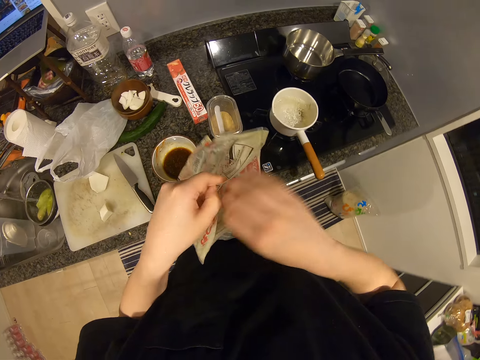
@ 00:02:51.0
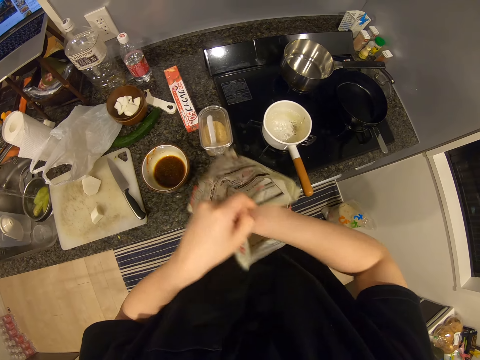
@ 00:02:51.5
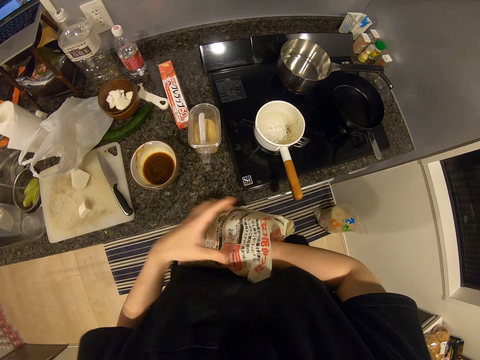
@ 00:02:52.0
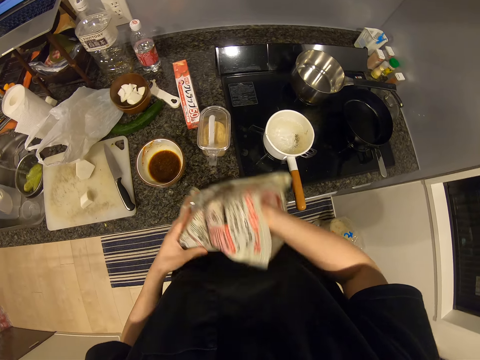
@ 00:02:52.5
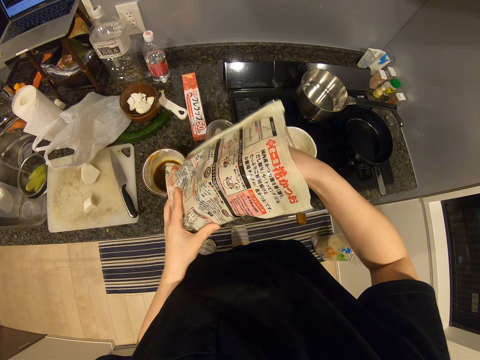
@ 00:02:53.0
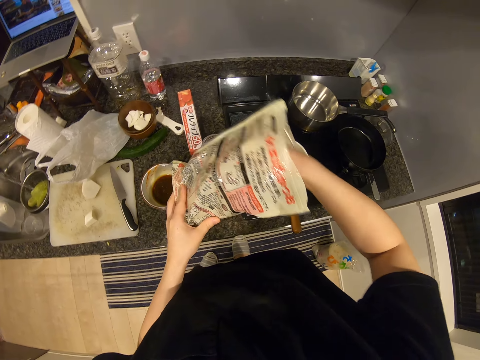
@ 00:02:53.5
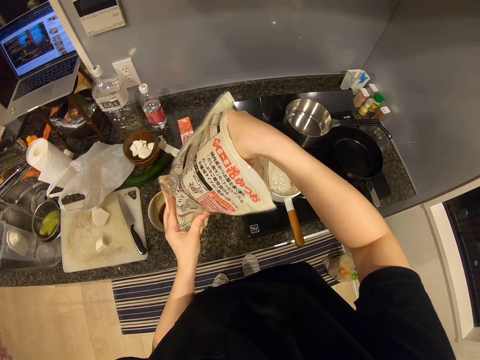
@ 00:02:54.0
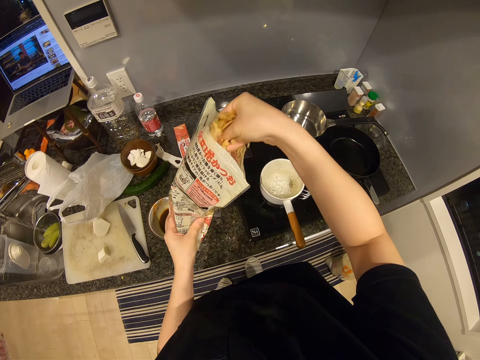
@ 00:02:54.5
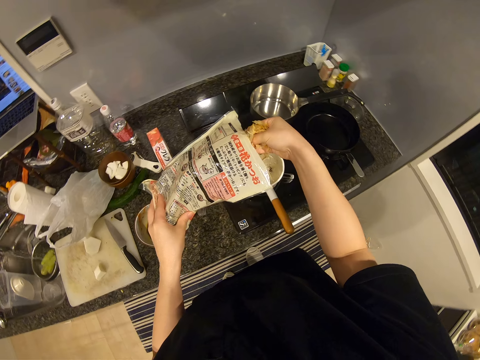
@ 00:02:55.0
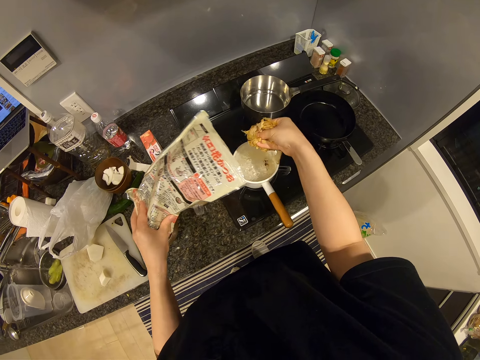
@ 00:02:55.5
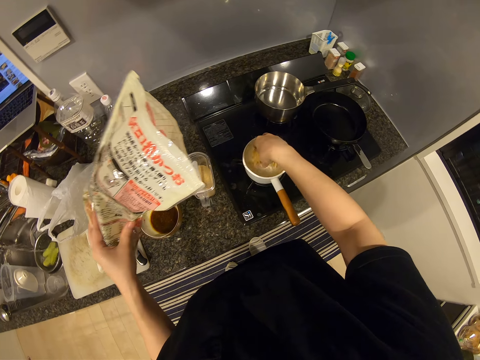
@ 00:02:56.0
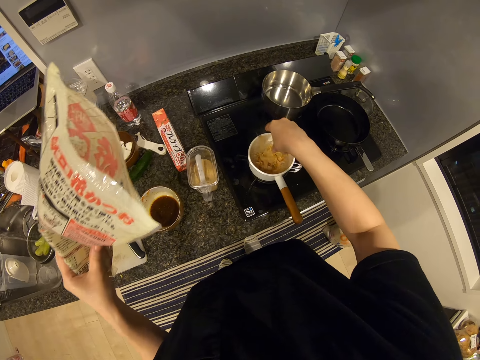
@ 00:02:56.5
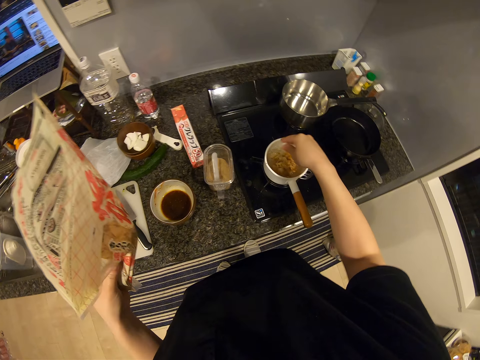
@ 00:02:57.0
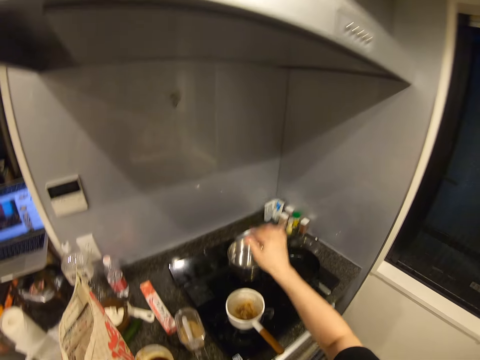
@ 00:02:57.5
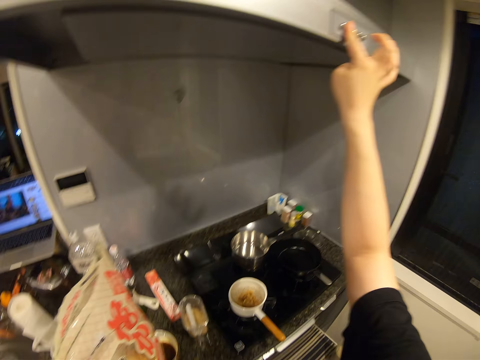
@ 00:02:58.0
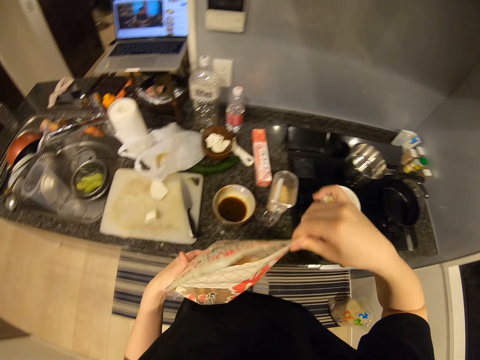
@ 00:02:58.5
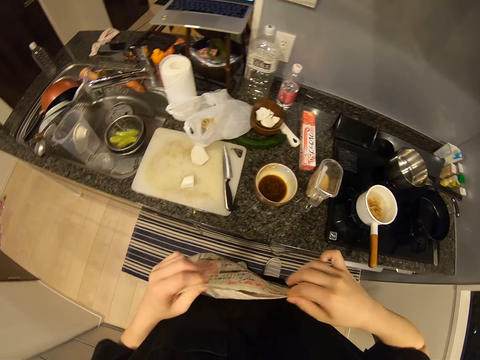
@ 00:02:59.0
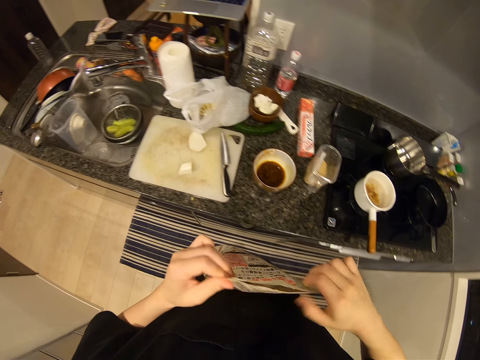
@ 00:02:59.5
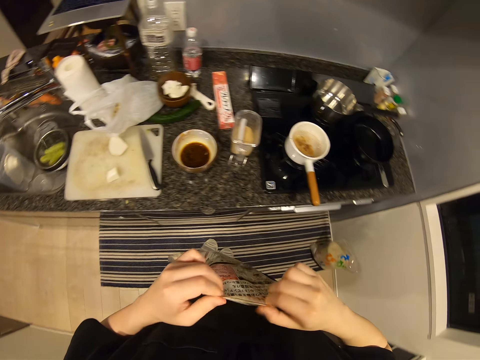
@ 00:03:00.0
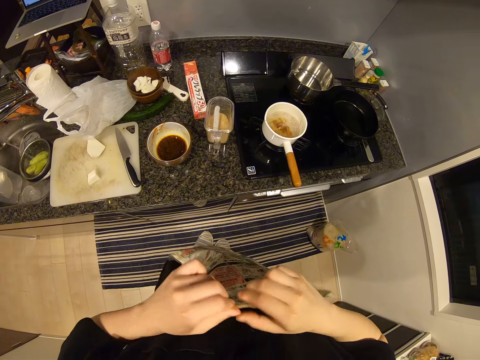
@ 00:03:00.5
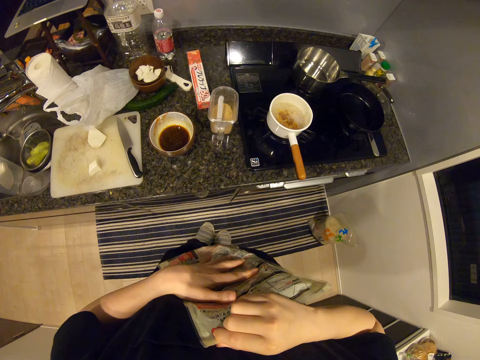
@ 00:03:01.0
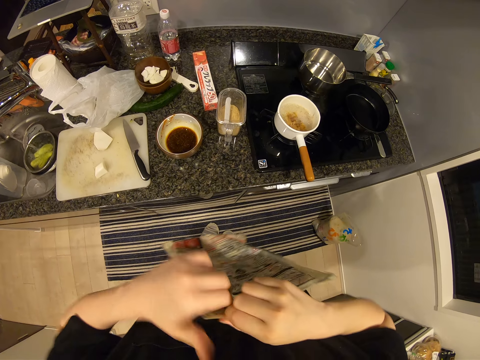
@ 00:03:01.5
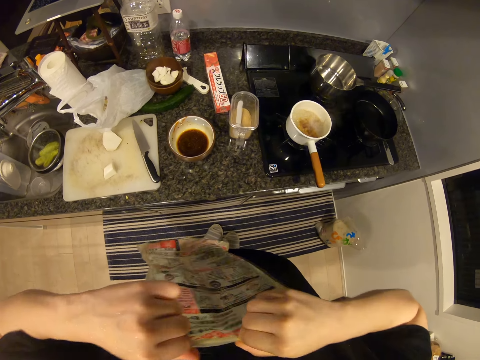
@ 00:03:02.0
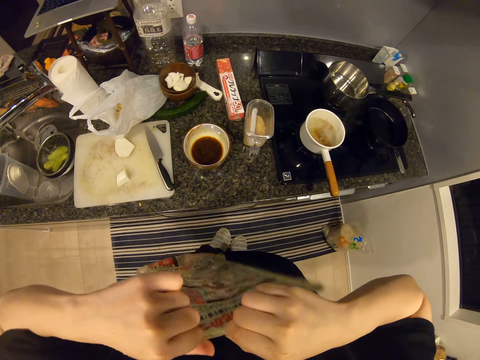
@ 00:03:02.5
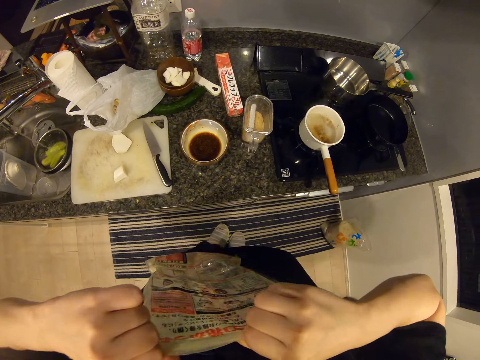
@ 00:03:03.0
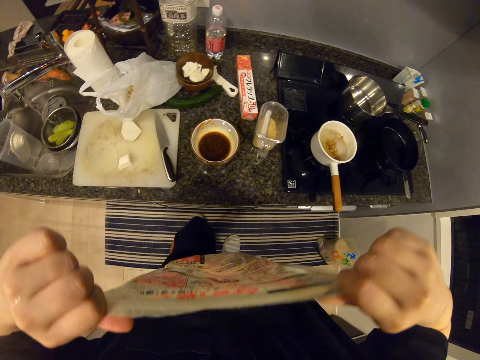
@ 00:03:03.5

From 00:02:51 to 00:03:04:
The camera wearer takes out dried tea leaves from the cellophane or packet. She pours the dried tea leaves in a boiling pot of water. She raises her hand. She presses a button on the range hood. She closes the cellophane. She presses the packet and stretches the packet.

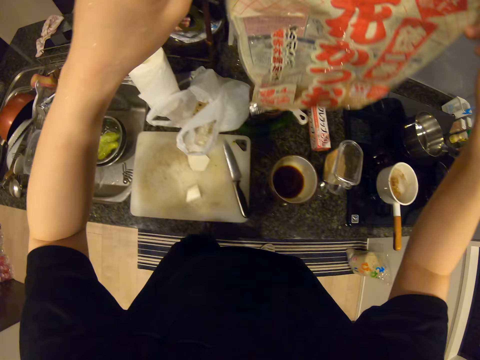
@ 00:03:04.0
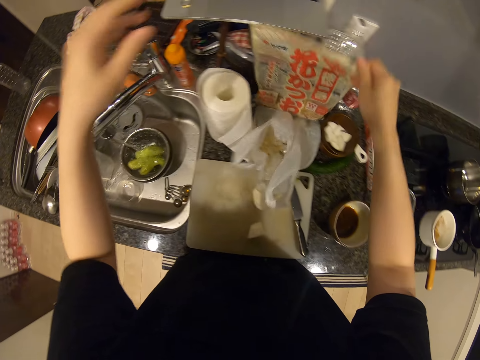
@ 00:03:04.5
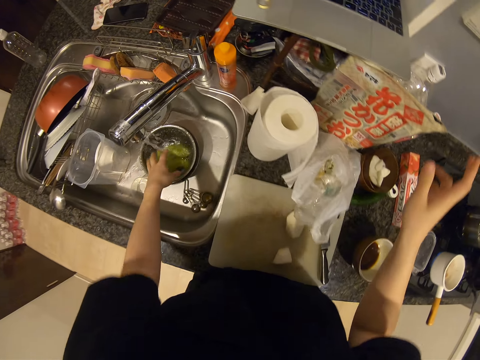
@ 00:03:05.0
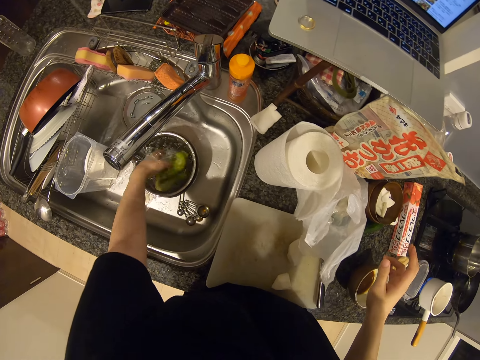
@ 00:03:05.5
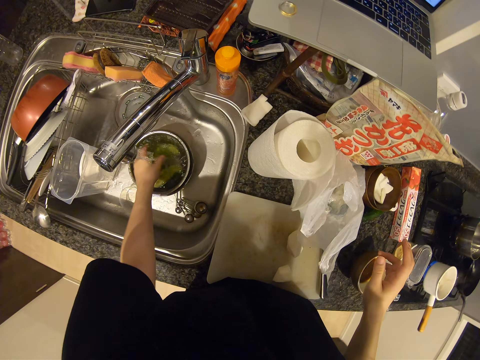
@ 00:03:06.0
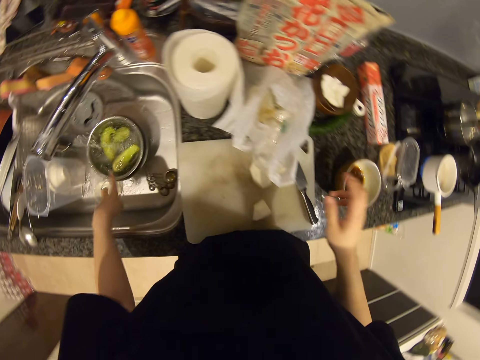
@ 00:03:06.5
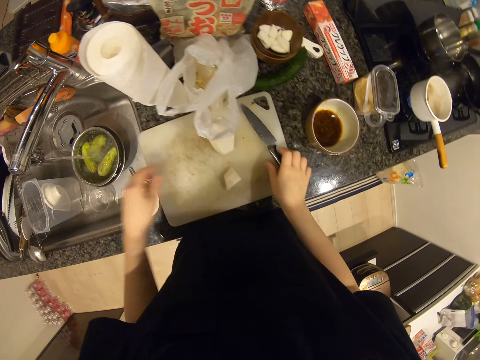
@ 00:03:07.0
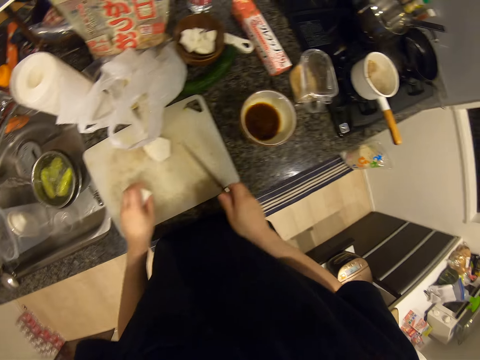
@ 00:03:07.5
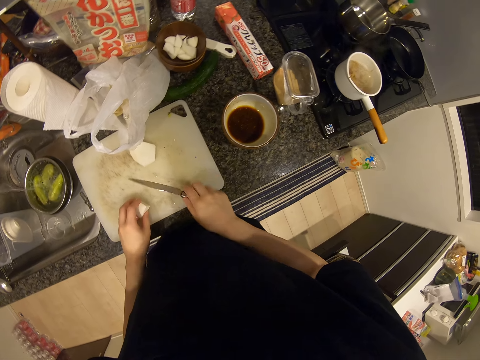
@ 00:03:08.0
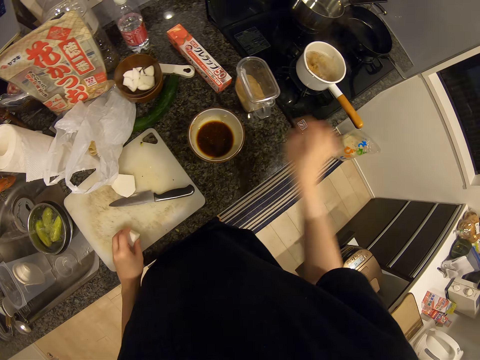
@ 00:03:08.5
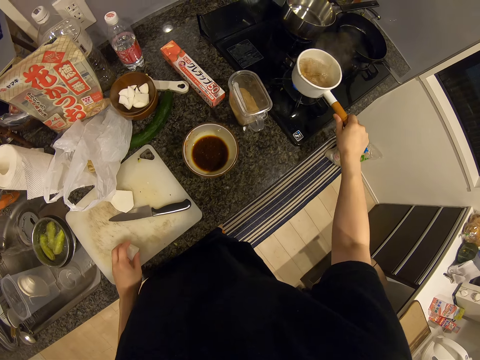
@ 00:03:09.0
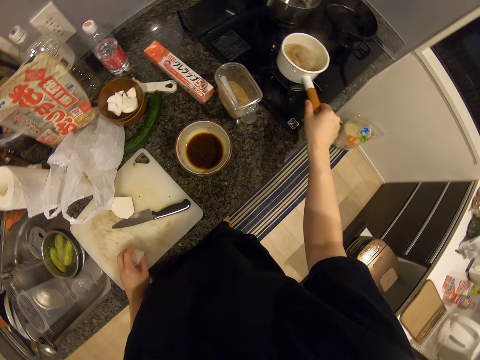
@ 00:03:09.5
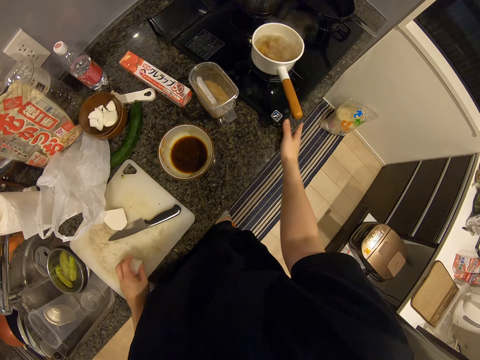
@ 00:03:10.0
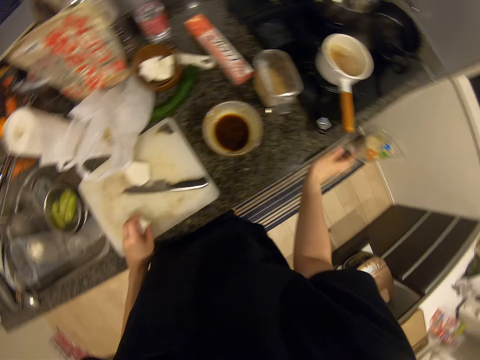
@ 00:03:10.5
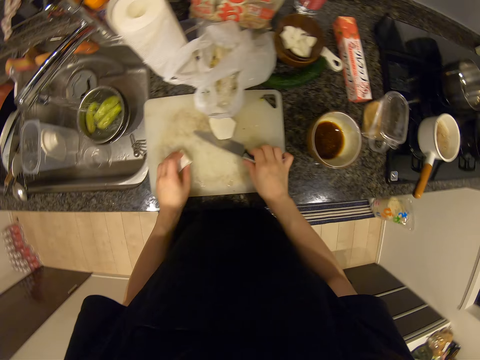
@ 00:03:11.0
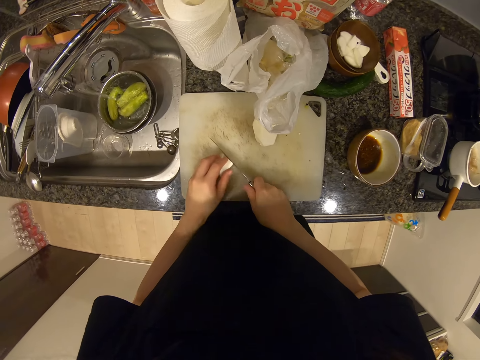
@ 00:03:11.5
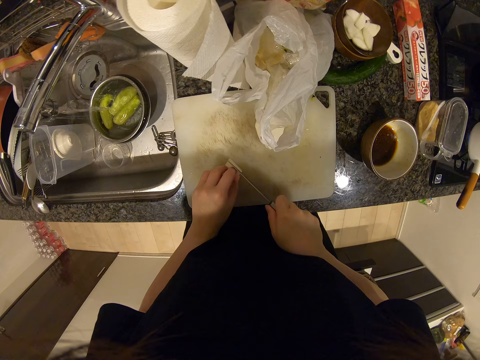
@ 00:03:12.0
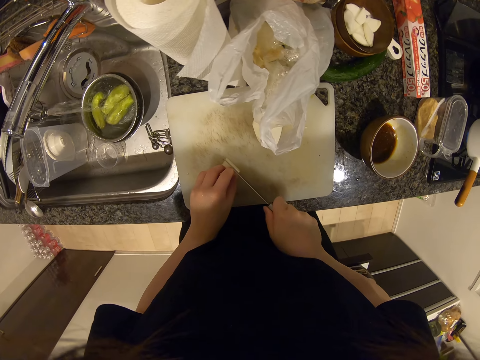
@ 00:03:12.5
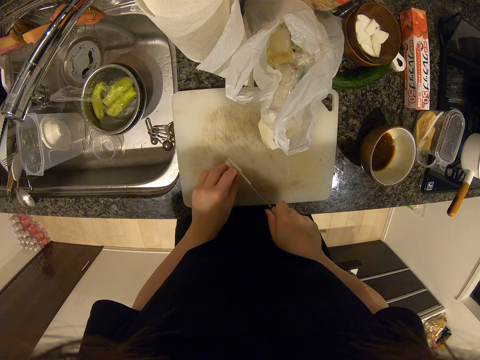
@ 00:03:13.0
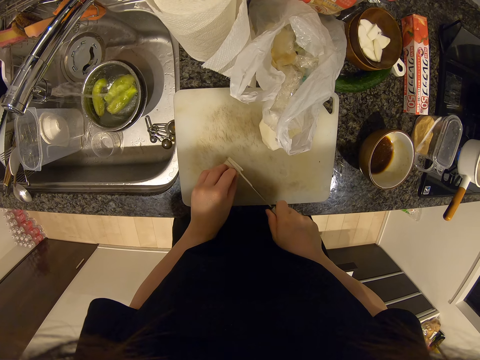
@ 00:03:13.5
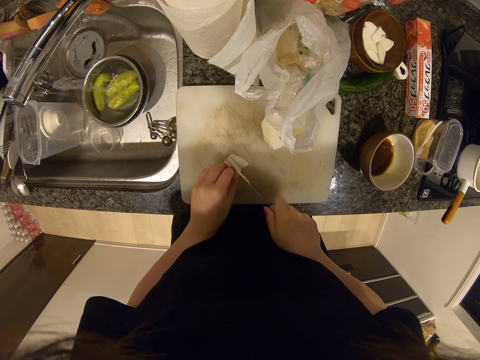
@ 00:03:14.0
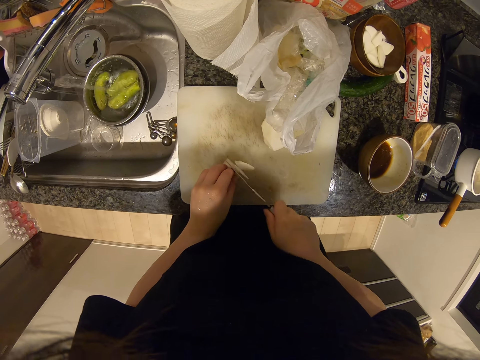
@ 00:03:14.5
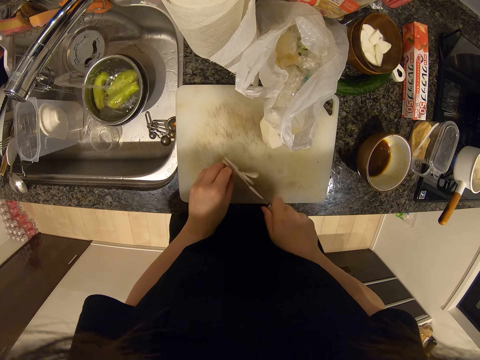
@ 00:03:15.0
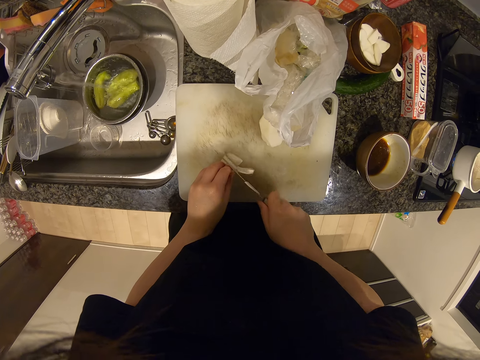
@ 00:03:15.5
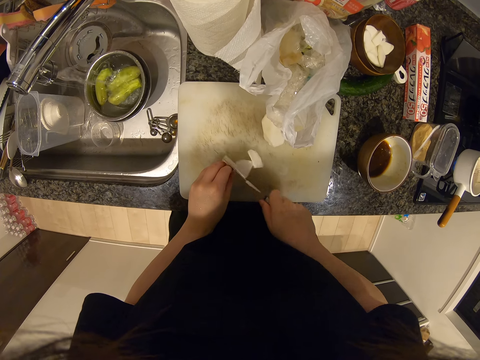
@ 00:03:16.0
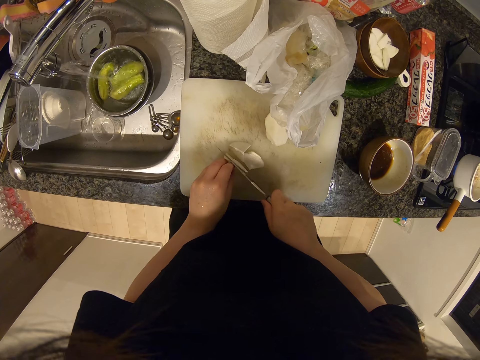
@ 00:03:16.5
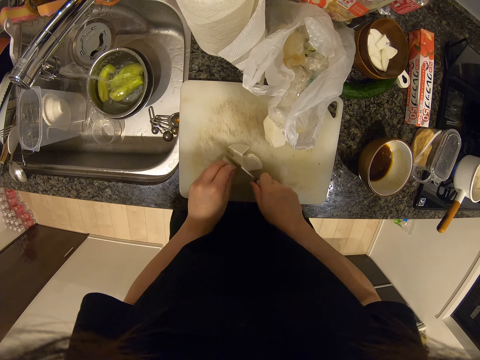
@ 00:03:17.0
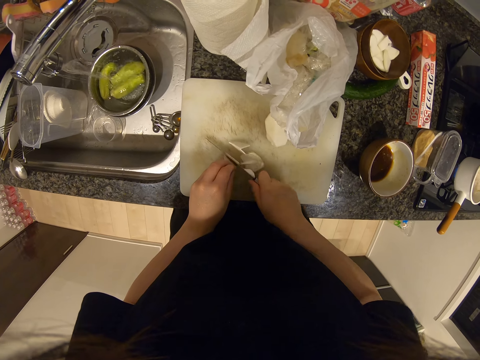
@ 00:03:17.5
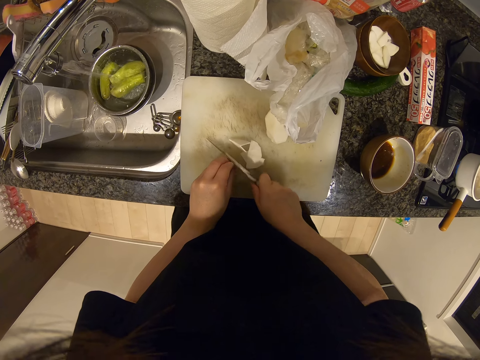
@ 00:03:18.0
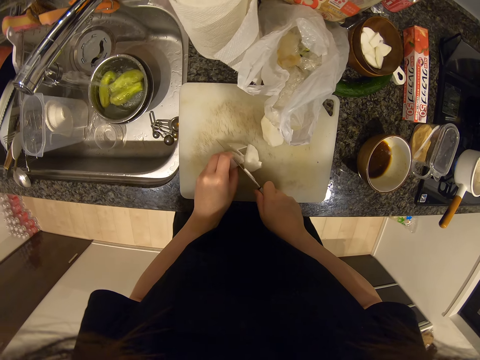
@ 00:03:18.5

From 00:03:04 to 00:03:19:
The camera wearer drops the cellophane on the table. They wash the bottle gourd on the stainless bowl in the sink. They pick the knife and the white radish, place the white radish on the chopping board, and place the knife on the chopping board. They adjust the pot on the cooker. They press the button on the gas cooker. They pick up the knife on the chopping board. They cut the white radish into pieces with the knife.
